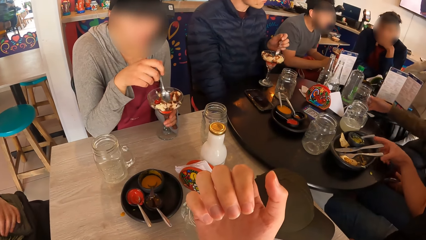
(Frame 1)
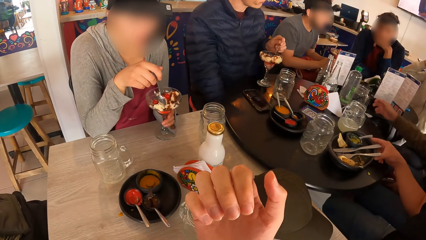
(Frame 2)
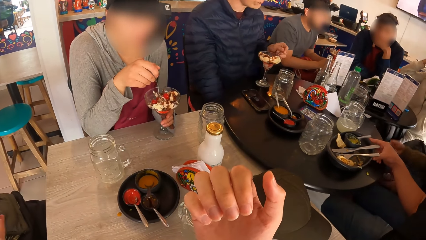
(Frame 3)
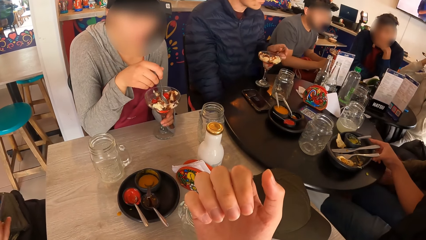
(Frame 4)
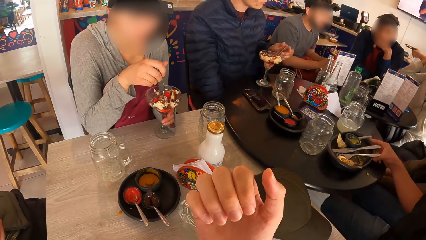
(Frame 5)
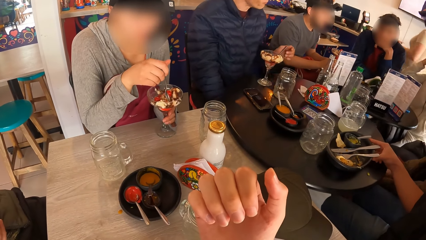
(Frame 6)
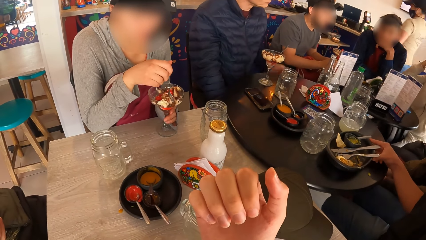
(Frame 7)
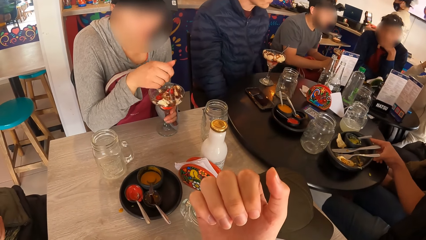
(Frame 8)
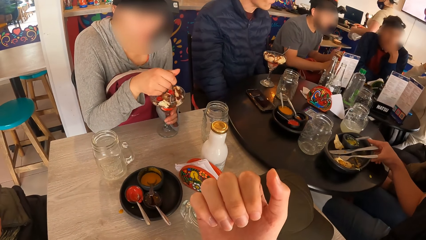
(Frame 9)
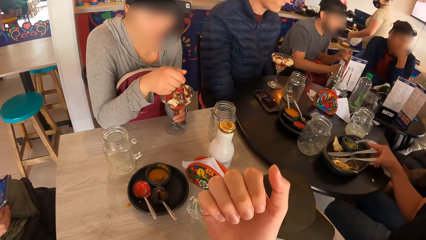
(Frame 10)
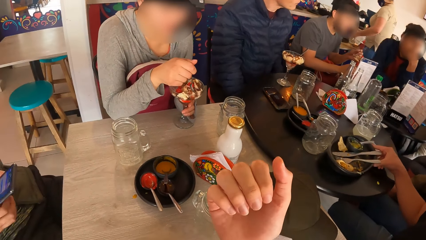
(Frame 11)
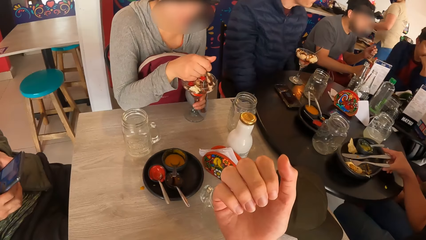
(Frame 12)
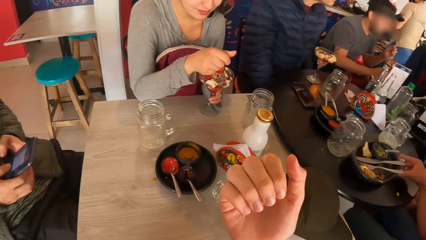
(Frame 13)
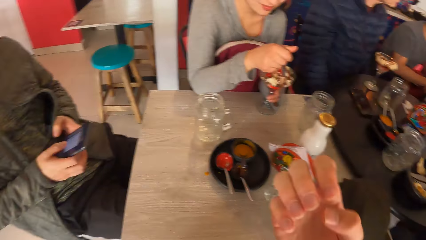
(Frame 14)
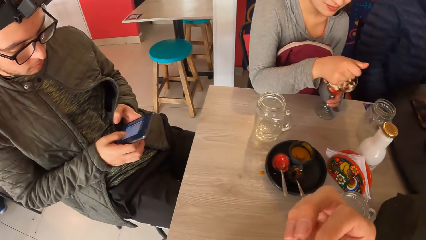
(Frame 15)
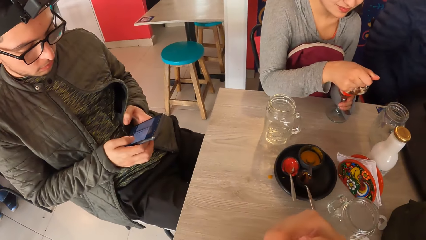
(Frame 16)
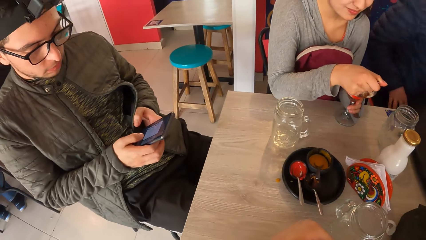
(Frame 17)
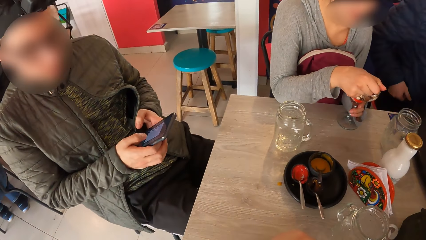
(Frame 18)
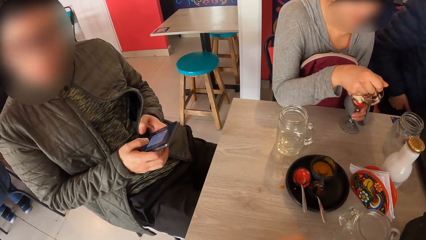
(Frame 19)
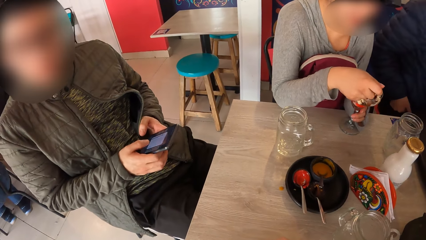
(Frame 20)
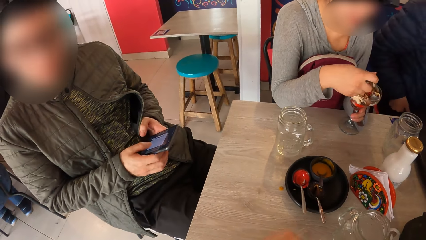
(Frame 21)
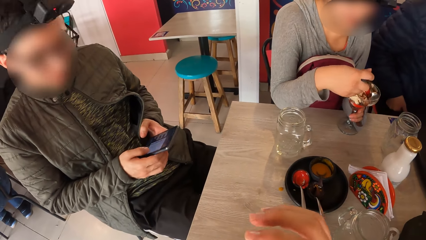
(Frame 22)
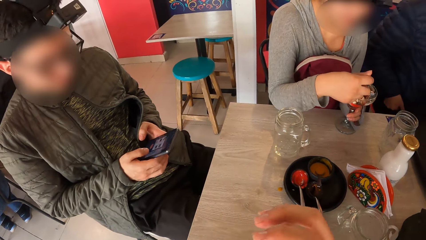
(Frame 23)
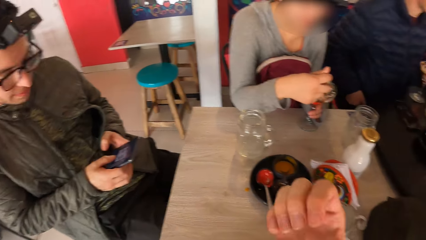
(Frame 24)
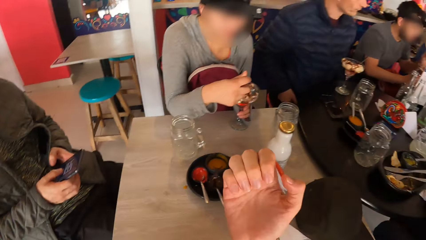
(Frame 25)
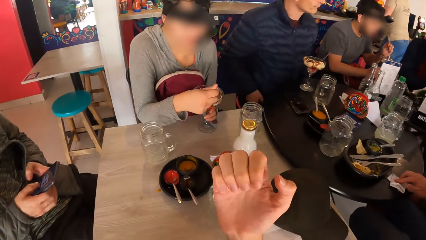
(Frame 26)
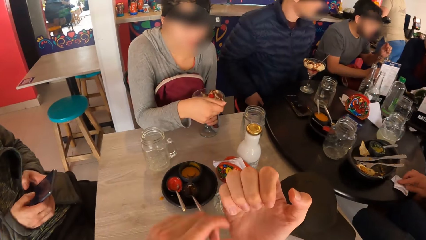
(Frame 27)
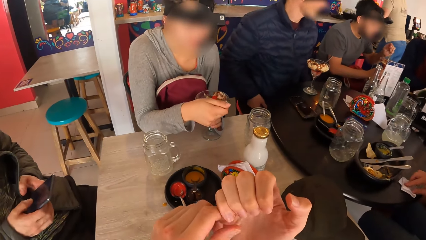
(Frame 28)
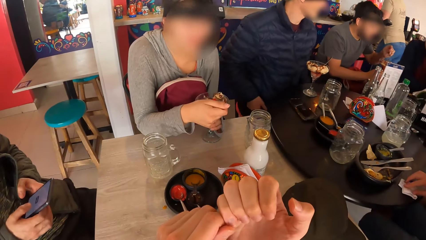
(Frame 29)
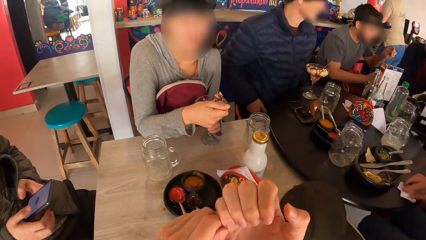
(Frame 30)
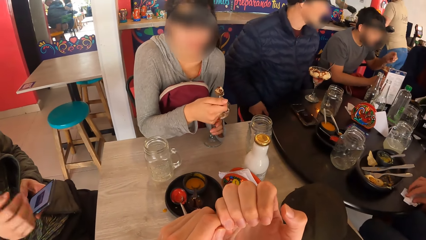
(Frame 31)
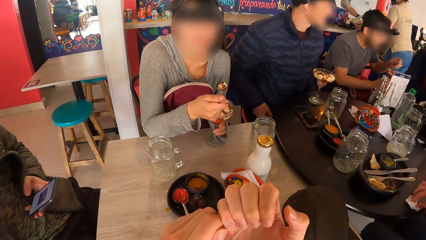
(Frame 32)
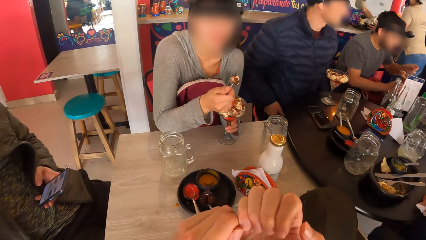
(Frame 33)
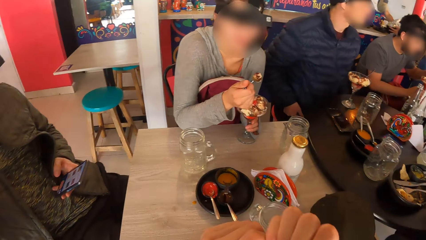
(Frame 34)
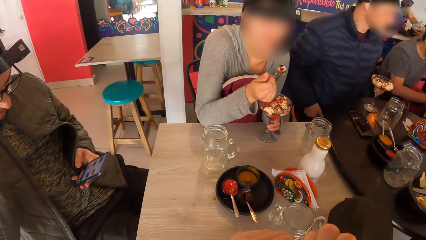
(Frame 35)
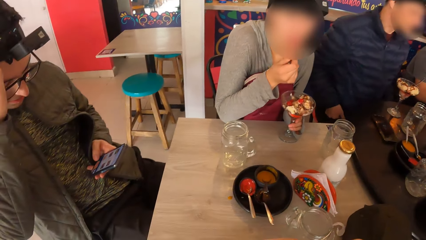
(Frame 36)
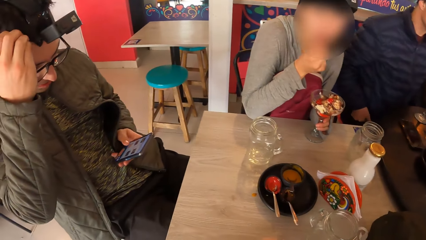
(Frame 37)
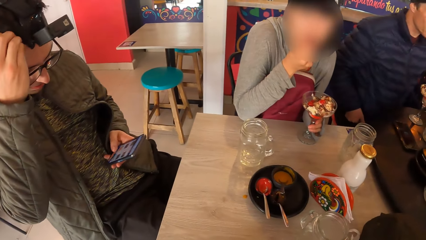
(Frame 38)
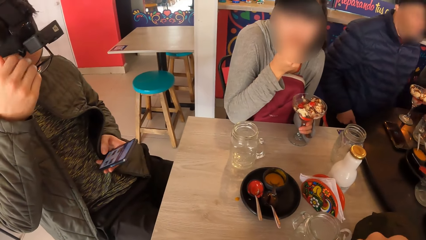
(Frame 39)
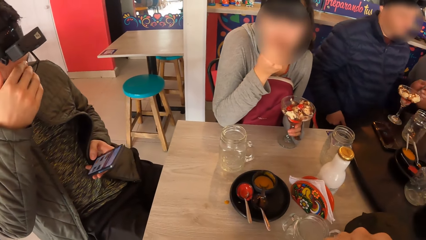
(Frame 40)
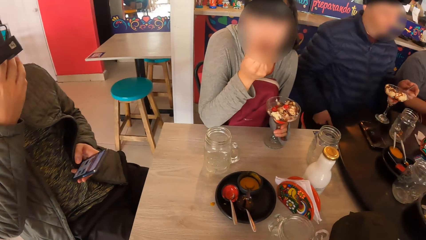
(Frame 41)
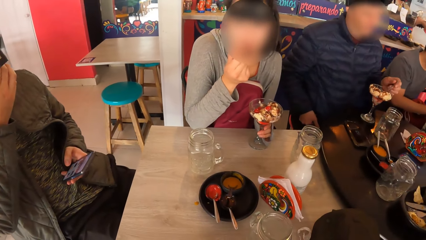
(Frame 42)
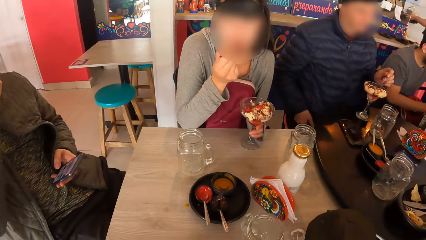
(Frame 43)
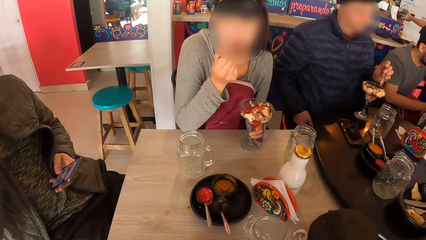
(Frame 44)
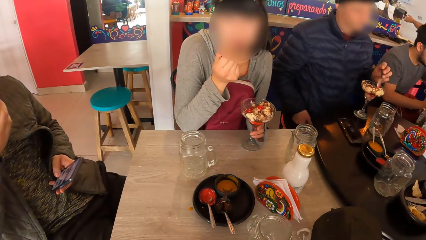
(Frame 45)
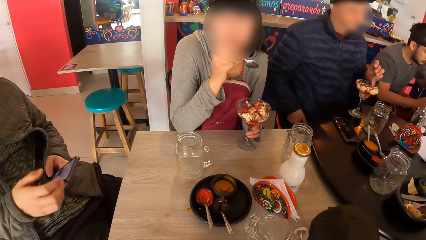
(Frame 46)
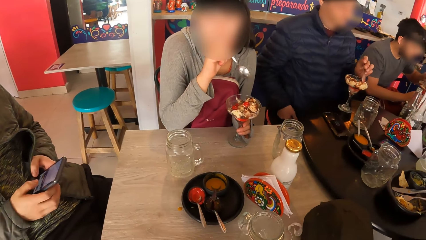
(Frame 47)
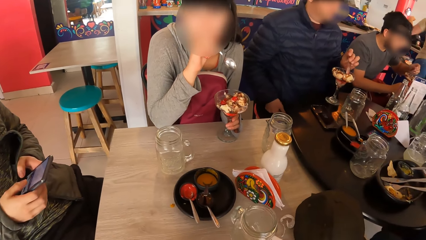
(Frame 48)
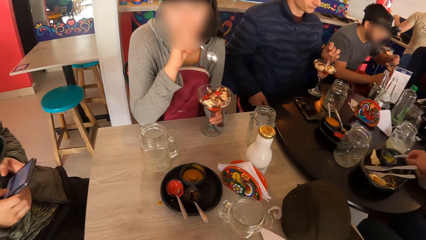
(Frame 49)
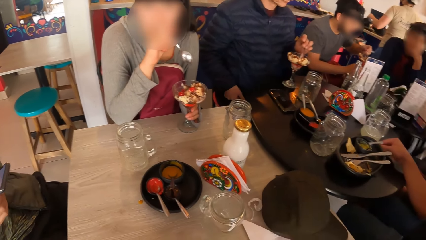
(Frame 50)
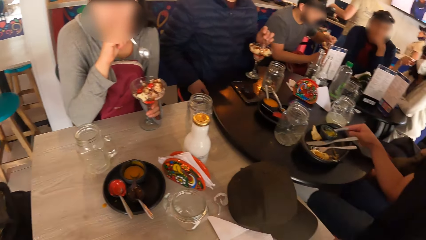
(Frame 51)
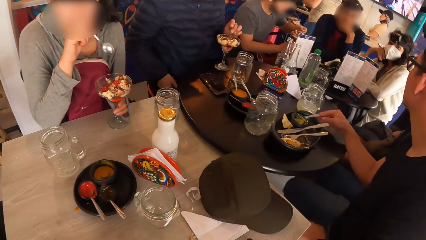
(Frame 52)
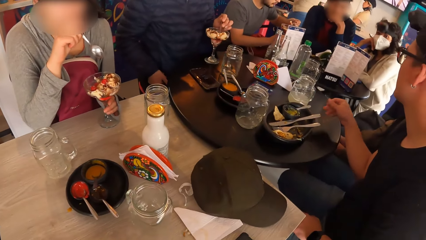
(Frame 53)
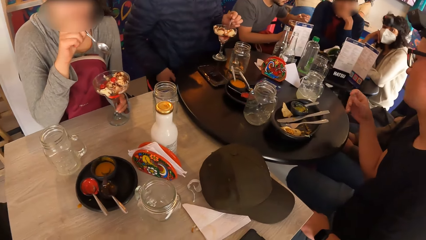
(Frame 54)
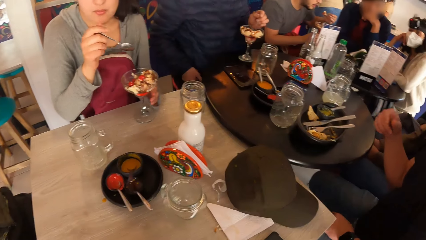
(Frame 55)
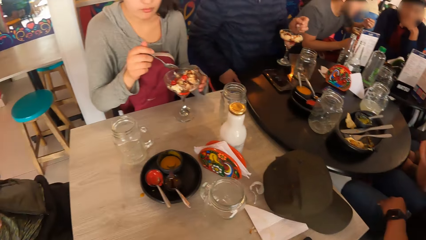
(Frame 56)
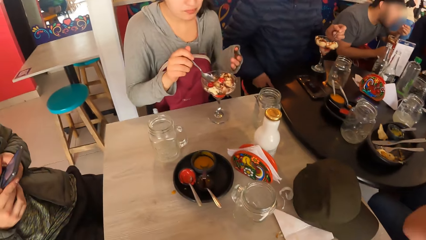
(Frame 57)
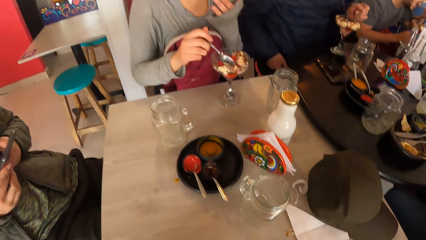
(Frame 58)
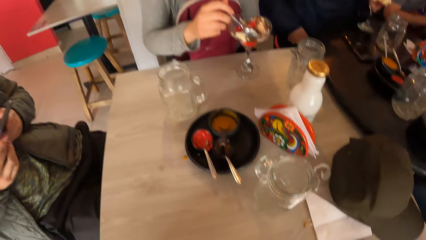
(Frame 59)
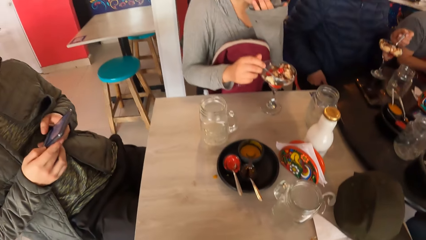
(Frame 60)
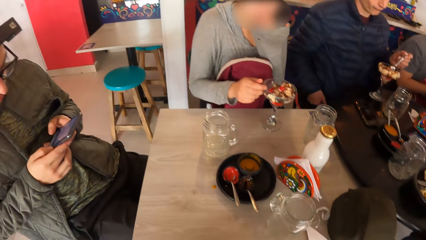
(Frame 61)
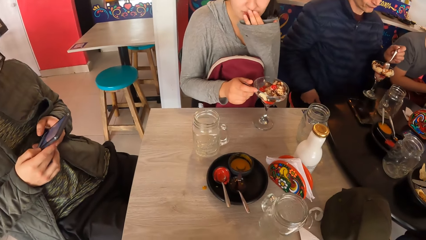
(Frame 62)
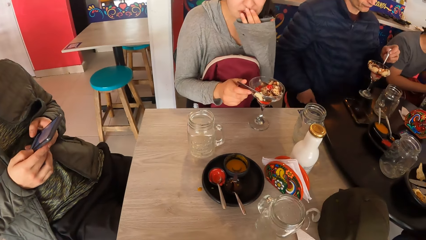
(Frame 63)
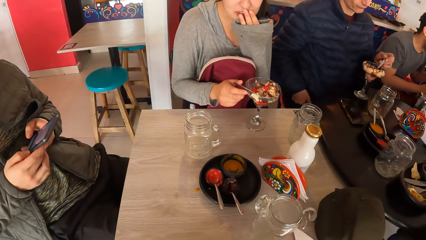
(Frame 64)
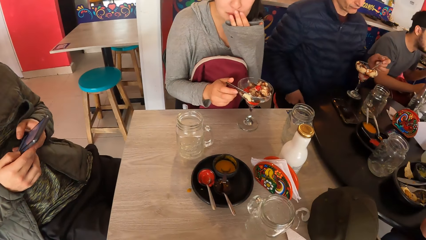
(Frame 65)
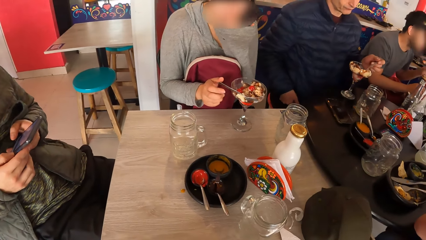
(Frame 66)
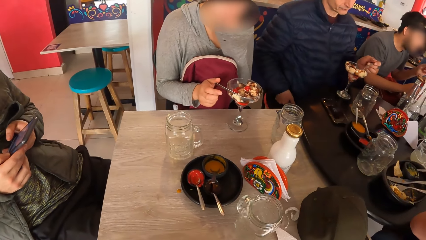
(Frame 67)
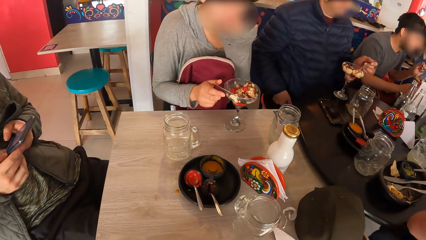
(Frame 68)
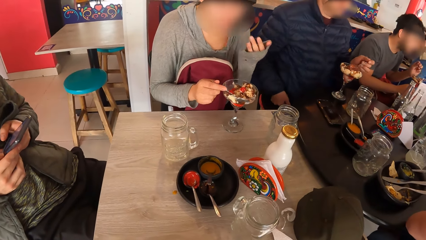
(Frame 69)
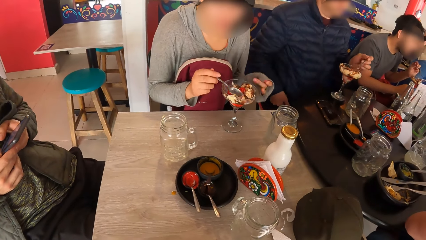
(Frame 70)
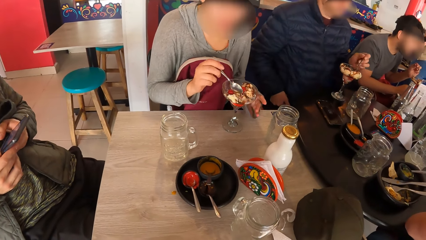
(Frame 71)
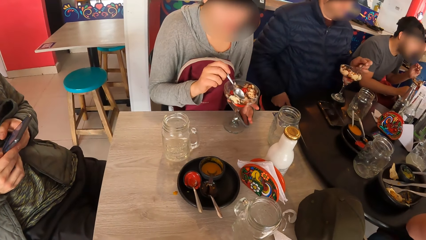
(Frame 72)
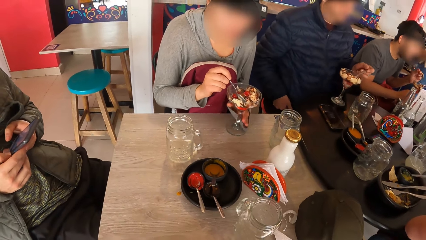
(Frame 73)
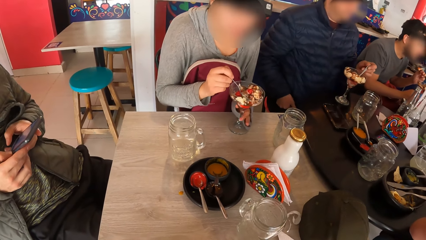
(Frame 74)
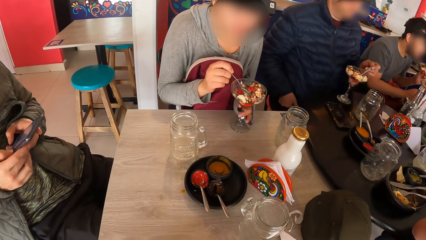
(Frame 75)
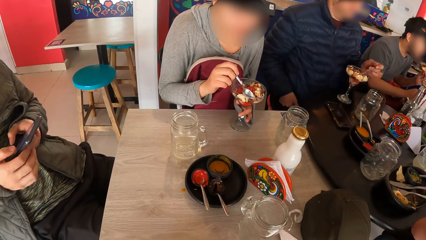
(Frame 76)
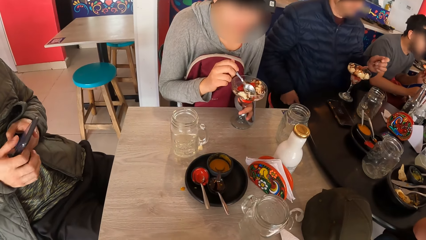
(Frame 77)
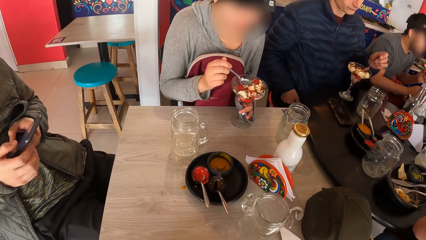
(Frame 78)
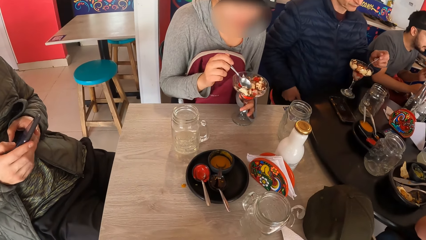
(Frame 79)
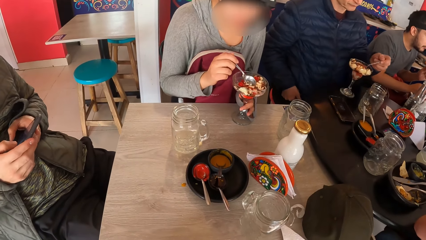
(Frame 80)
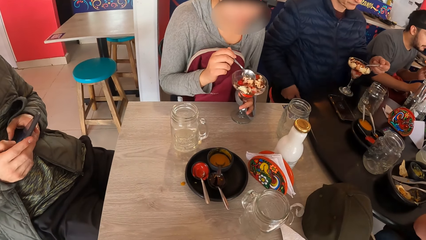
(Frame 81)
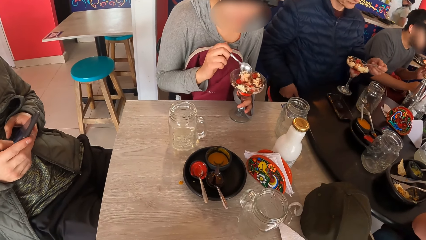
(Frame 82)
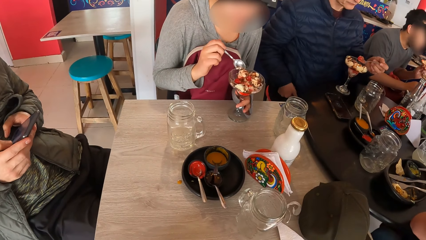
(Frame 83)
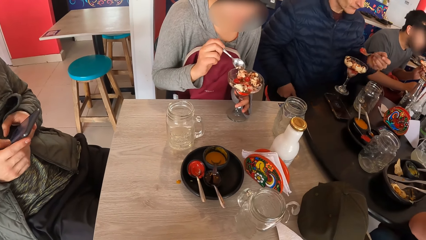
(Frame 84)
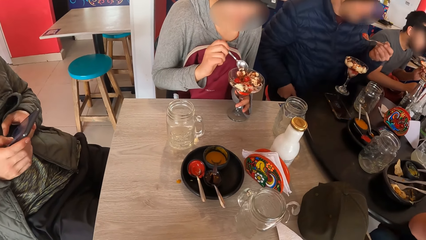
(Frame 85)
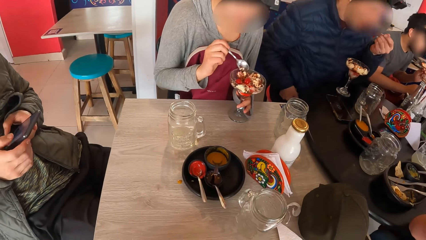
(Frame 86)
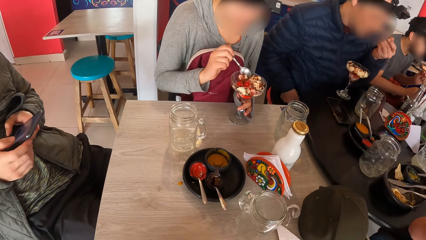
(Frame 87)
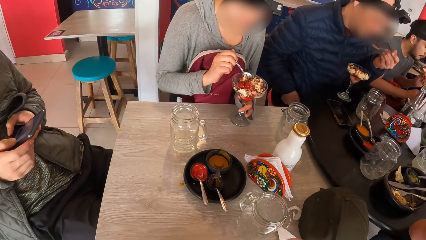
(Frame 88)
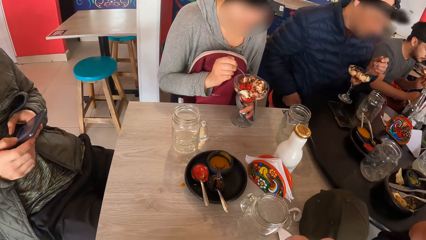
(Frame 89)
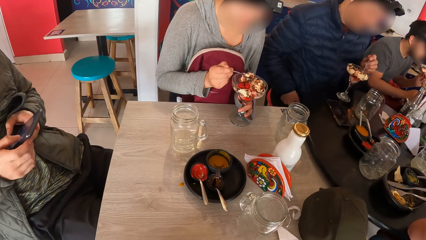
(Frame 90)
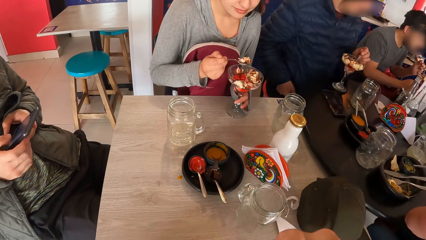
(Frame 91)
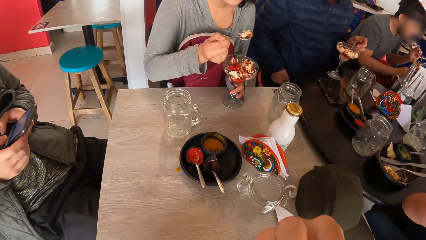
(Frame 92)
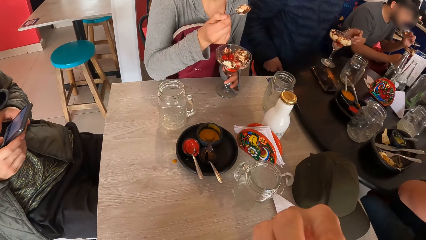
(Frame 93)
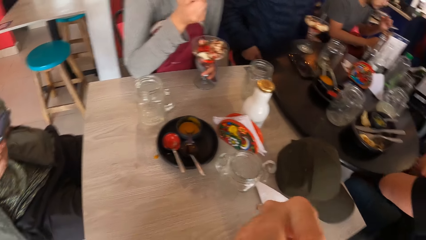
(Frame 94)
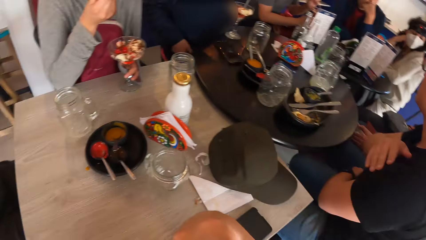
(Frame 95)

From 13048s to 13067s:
A man scrolls on the cell phone. The camera wearer looks down. They look sideways. The man scoops ice cream with a spoon.
